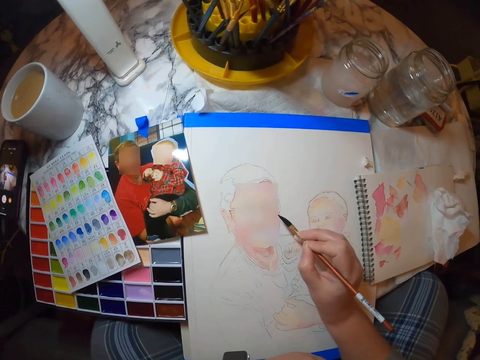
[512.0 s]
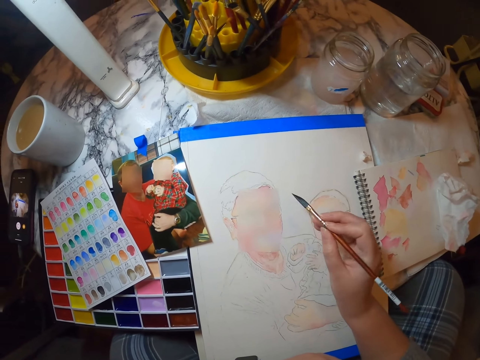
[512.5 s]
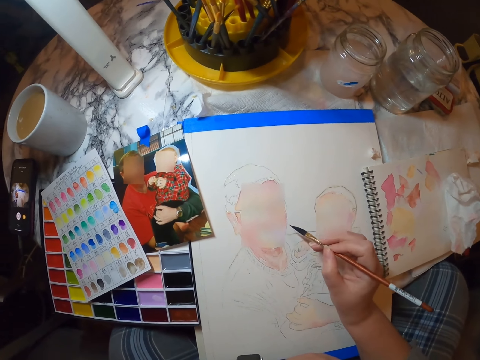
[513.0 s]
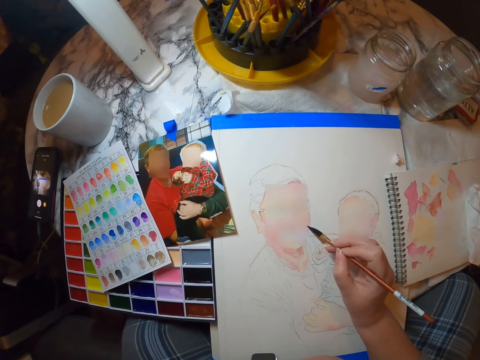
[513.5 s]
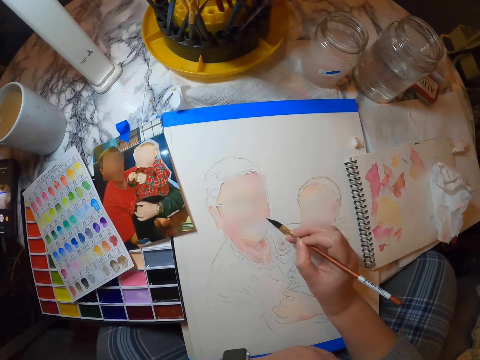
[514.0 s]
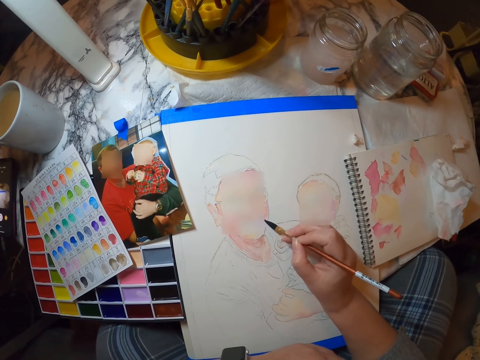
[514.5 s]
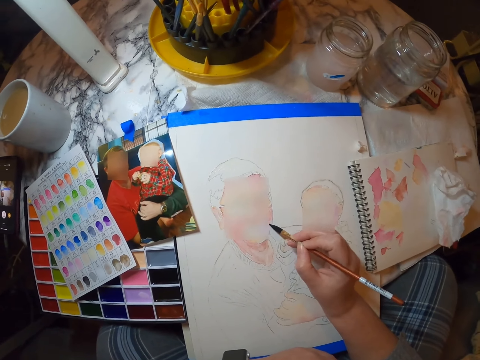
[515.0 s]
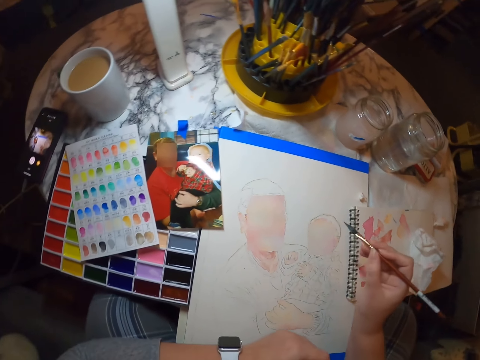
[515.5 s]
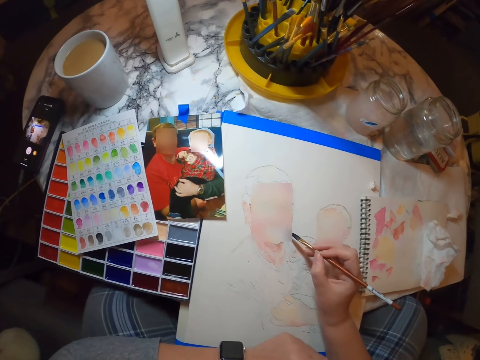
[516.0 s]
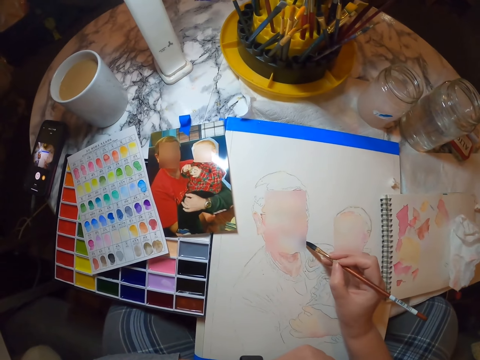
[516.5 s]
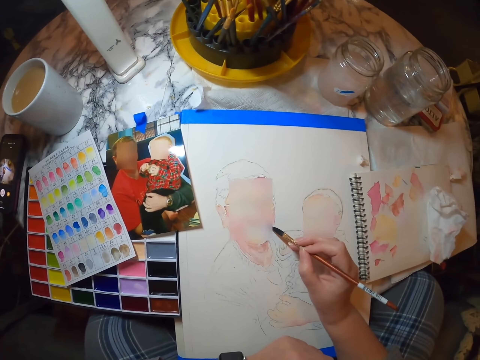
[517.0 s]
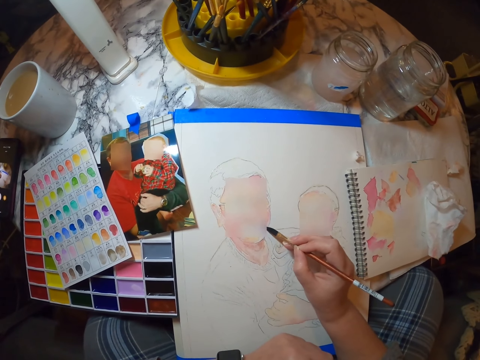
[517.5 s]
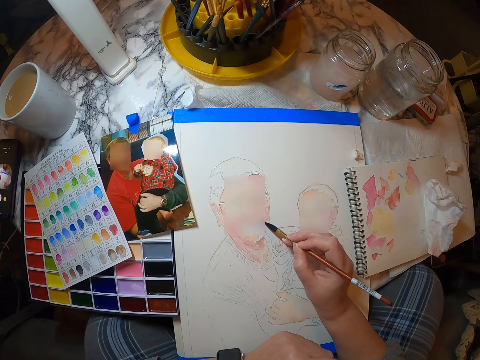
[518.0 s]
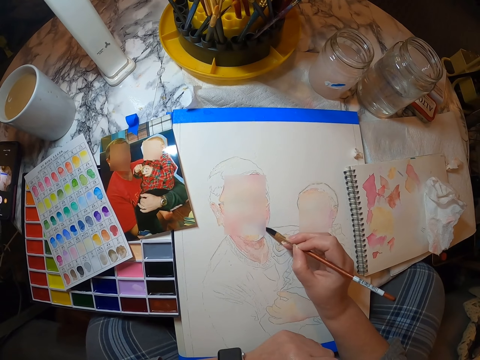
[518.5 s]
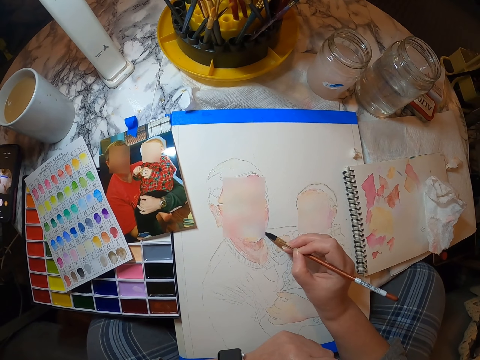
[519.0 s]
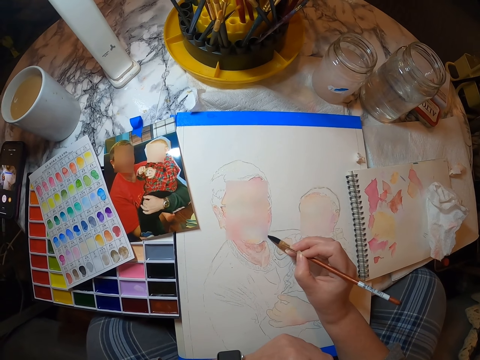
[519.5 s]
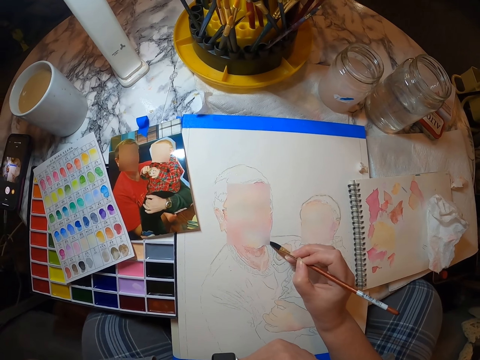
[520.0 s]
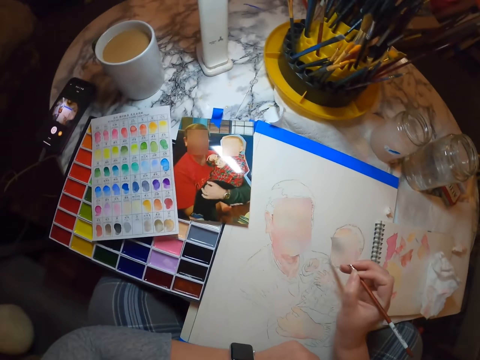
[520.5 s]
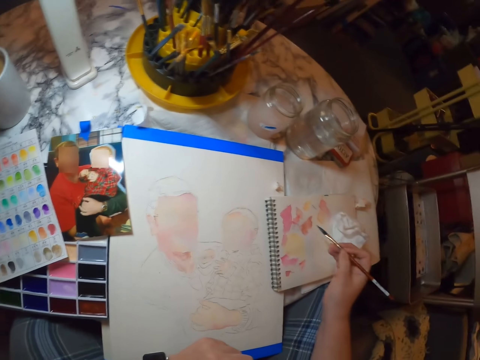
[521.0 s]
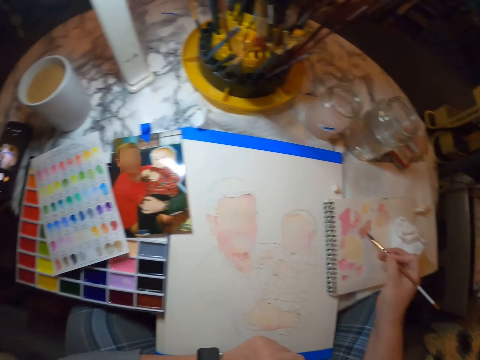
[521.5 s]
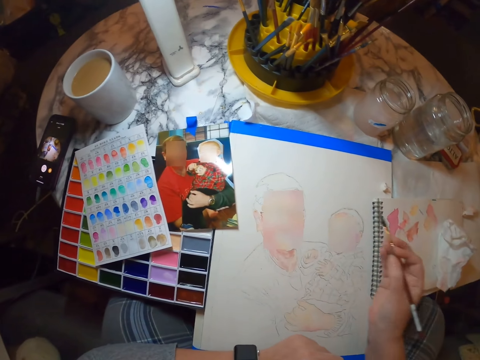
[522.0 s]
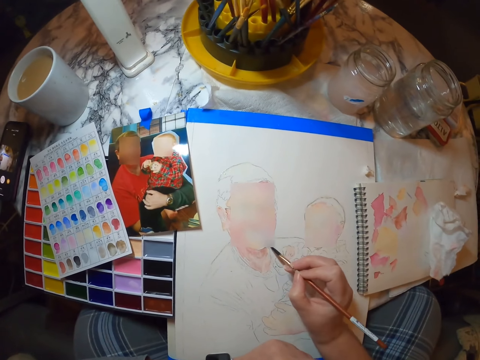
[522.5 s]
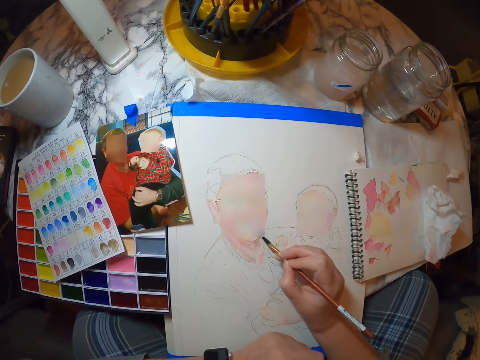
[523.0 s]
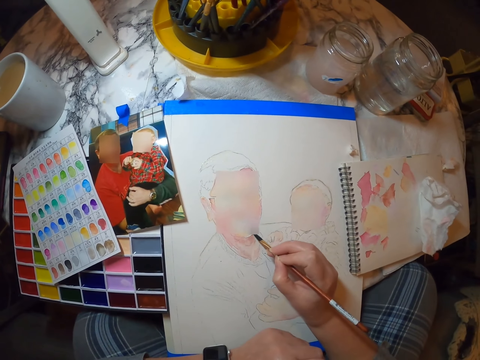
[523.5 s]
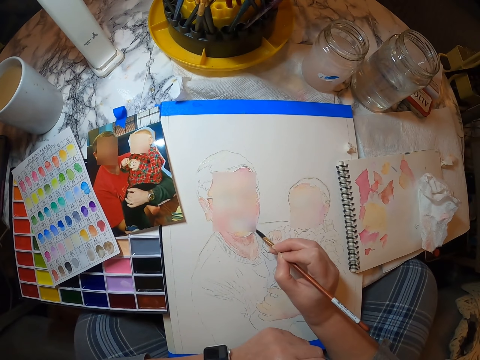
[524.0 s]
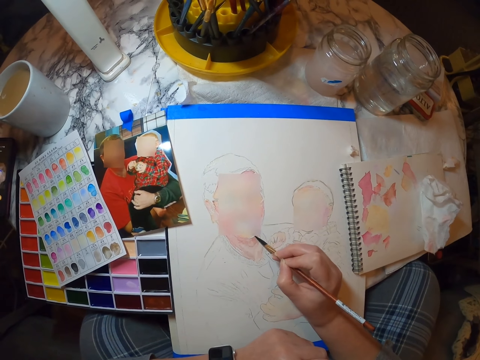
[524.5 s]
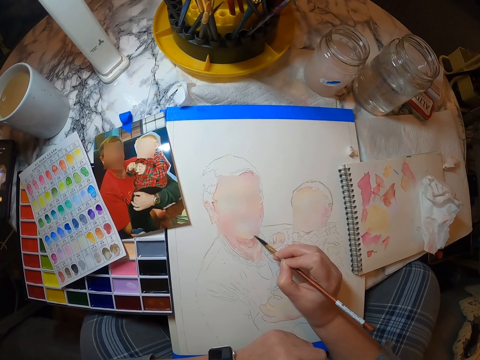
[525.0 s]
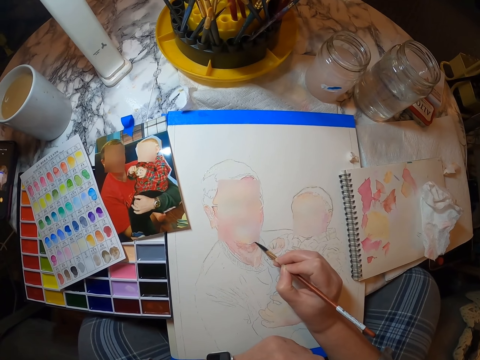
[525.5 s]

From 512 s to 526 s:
The camera wearer rubs paint on a book. They paint a picture on the painting book.

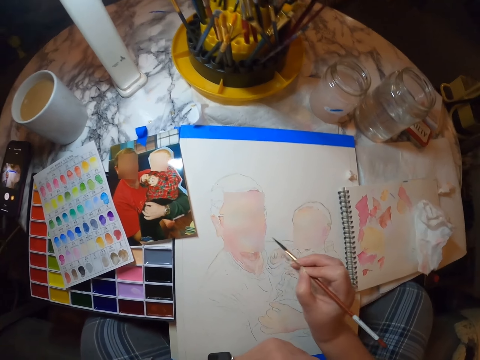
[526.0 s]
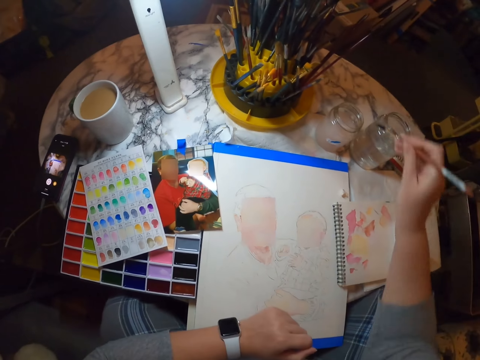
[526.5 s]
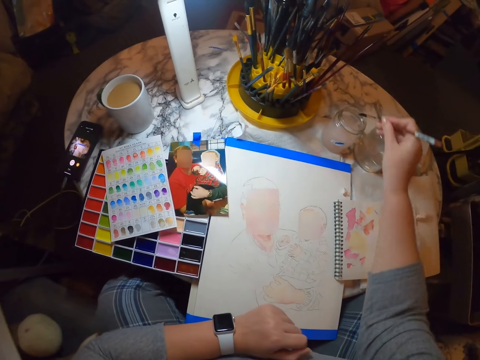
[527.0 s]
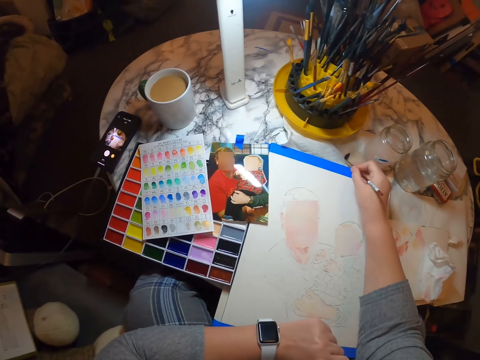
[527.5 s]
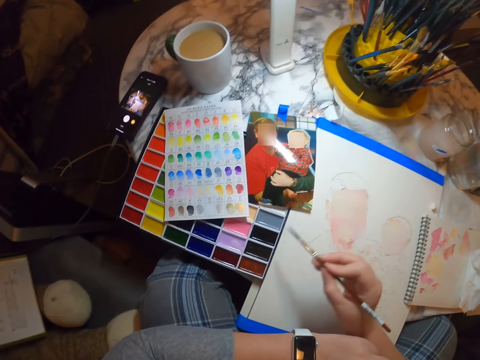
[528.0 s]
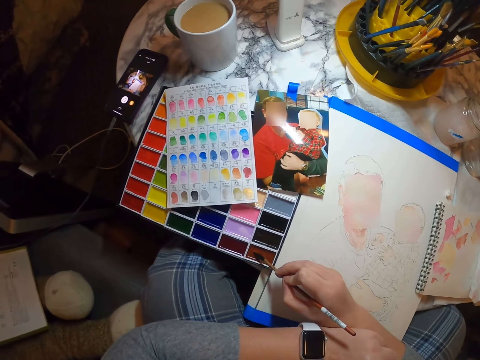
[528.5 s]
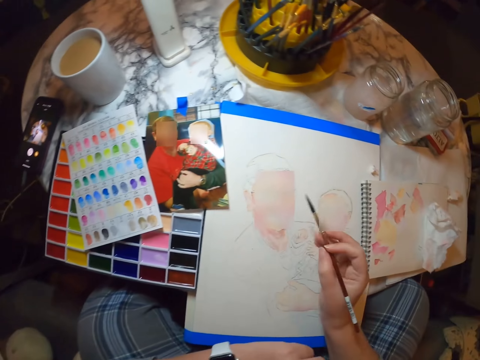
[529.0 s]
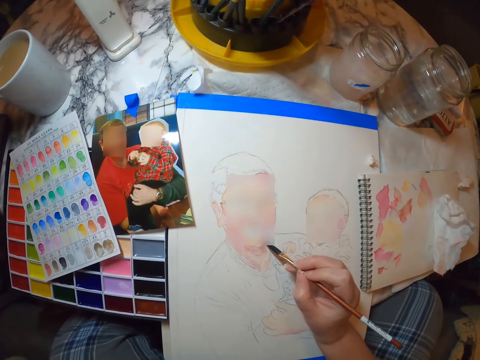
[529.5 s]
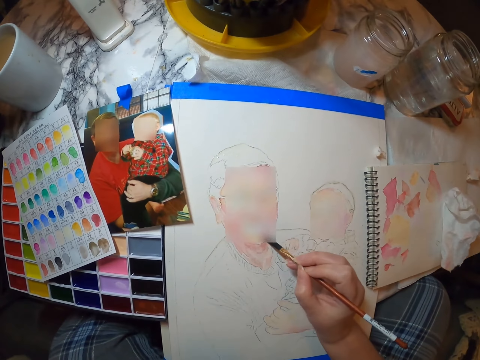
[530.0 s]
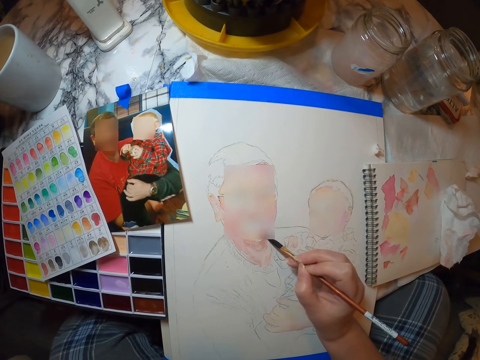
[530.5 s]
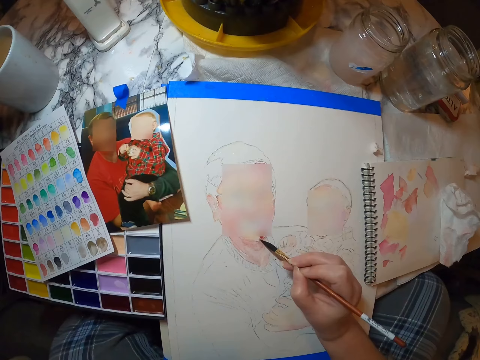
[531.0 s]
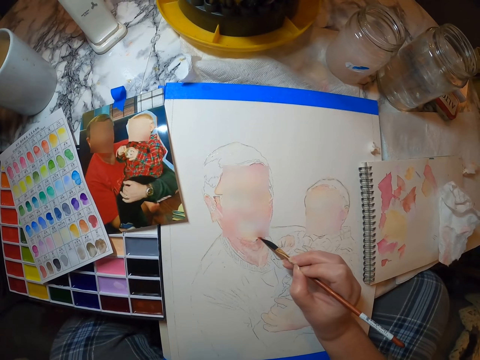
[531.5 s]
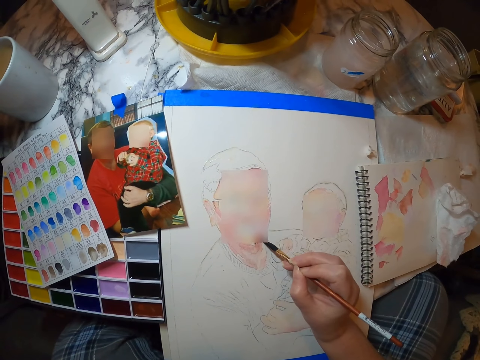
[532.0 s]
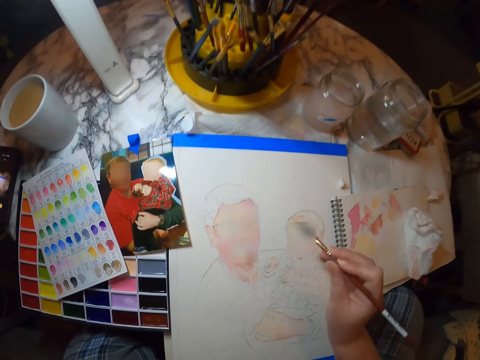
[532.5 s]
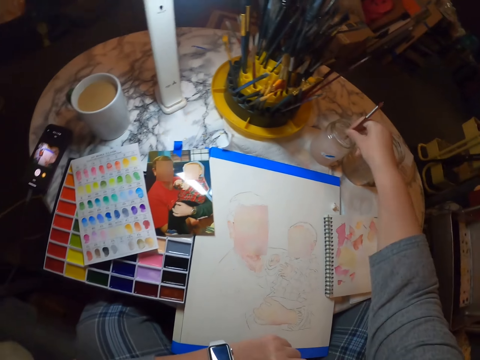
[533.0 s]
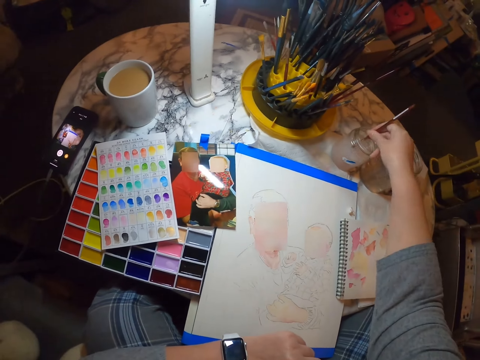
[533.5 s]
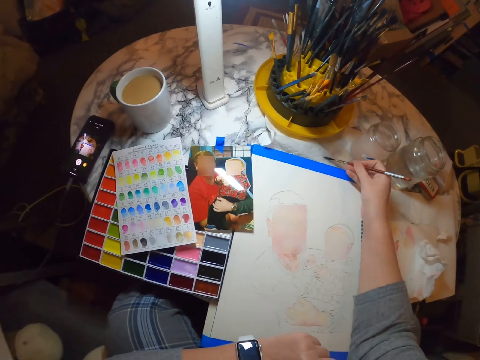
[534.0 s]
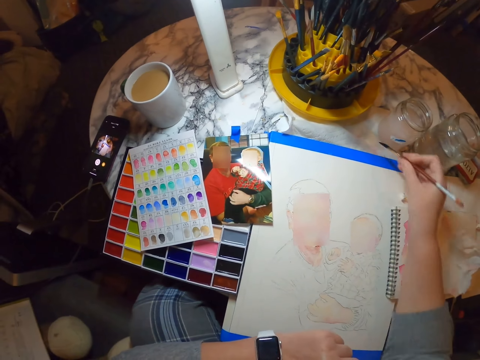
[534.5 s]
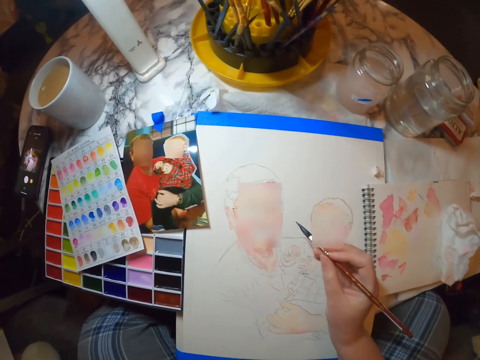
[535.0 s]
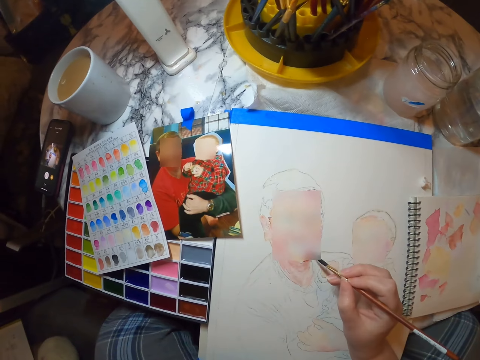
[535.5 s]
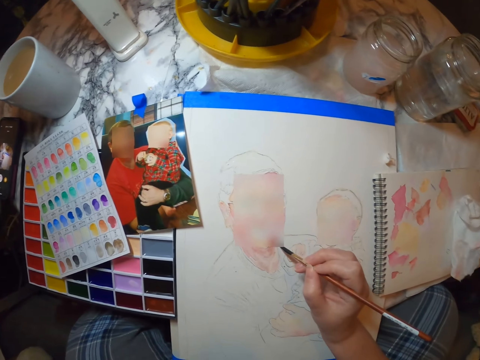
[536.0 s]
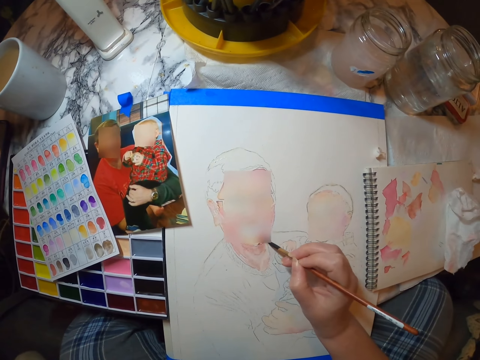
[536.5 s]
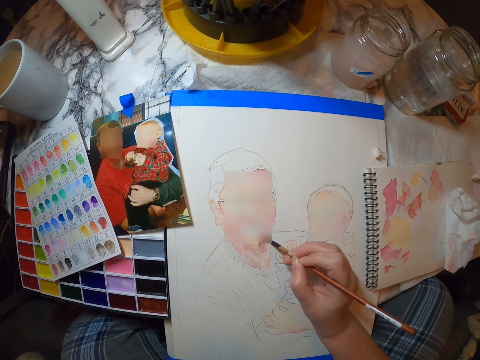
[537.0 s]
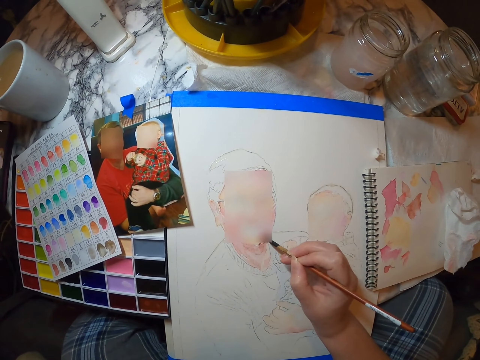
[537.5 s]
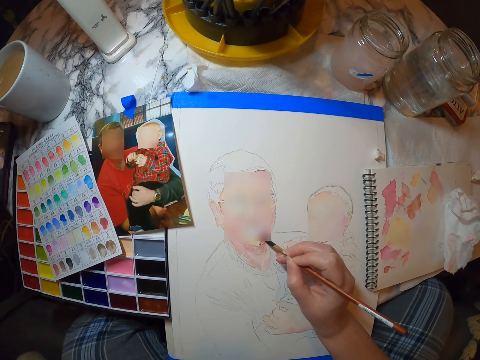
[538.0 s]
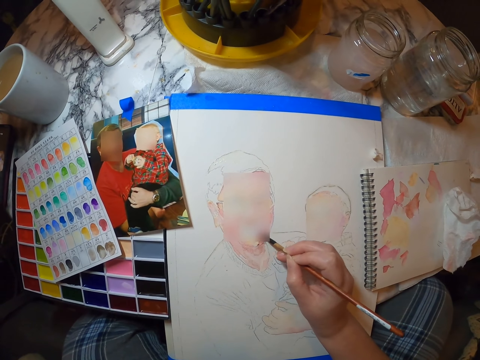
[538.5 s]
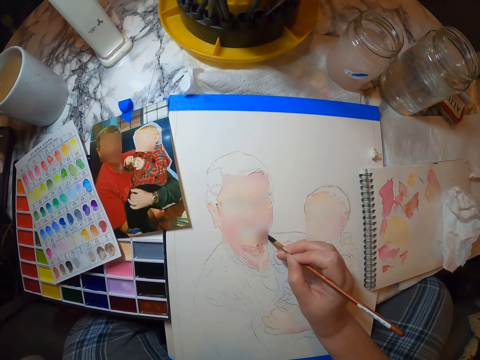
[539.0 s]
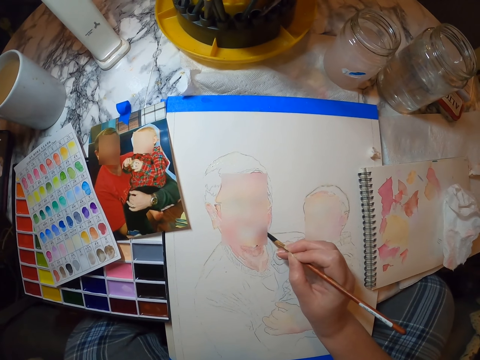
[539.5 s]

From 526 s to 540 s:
The camera wearer dips the paint brush in water. They put the paint brush on paint. They paint a picture on the painting book. They dip the paint brush in water. They wipe the paint brush. They paint the picture on the painting book.
